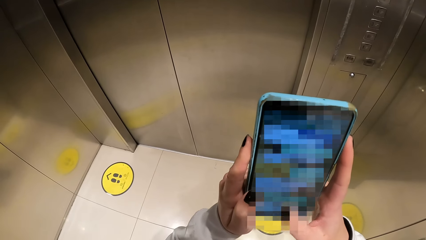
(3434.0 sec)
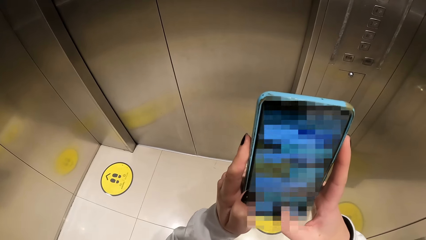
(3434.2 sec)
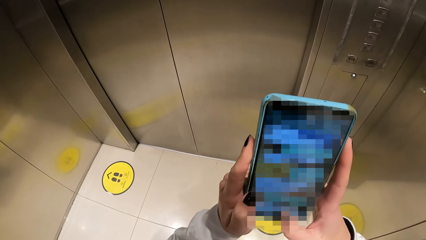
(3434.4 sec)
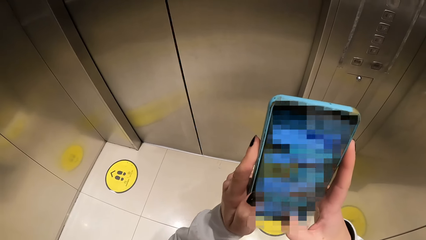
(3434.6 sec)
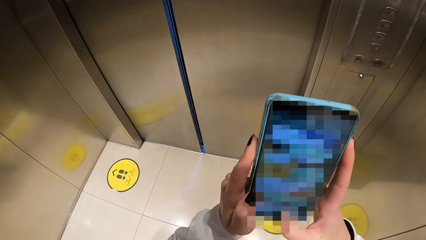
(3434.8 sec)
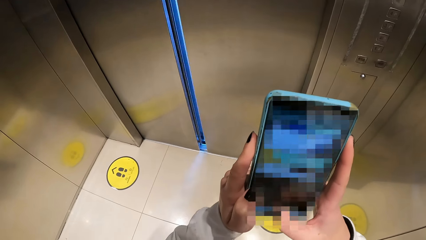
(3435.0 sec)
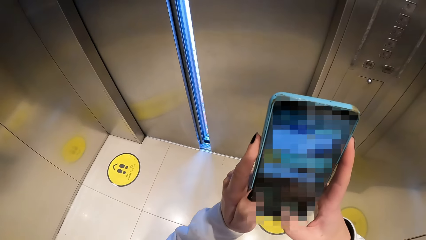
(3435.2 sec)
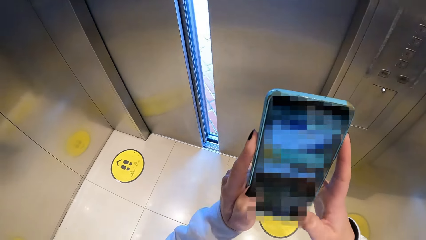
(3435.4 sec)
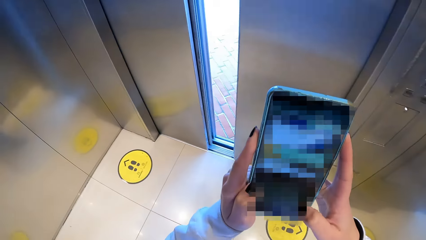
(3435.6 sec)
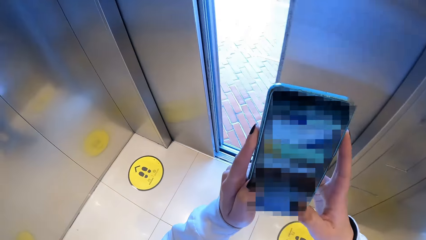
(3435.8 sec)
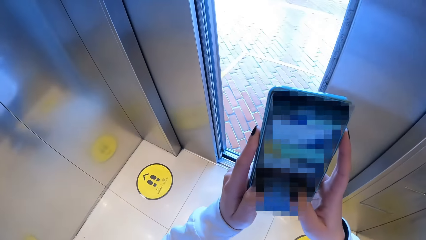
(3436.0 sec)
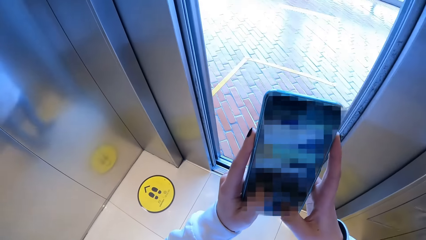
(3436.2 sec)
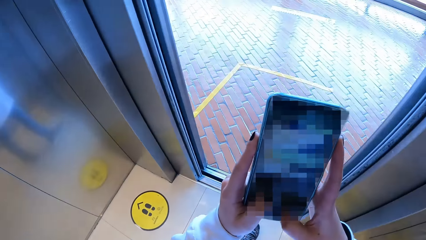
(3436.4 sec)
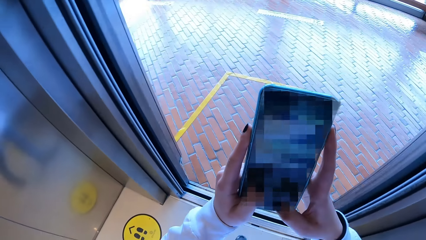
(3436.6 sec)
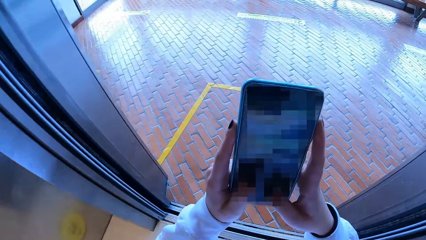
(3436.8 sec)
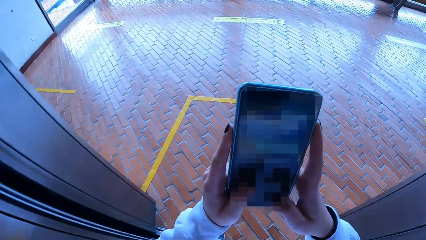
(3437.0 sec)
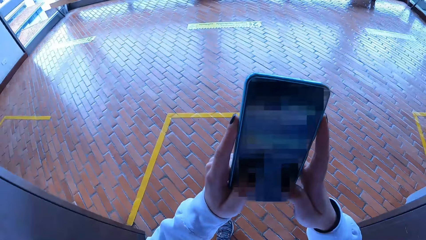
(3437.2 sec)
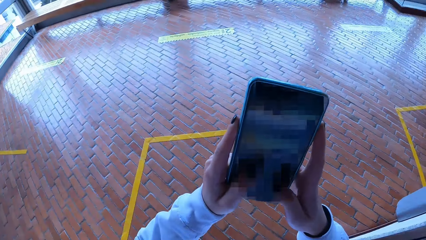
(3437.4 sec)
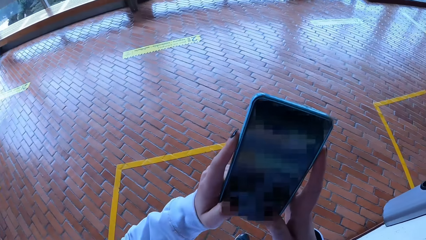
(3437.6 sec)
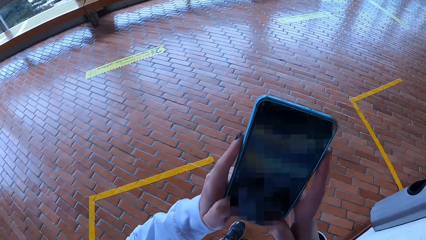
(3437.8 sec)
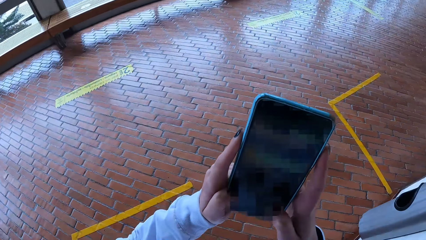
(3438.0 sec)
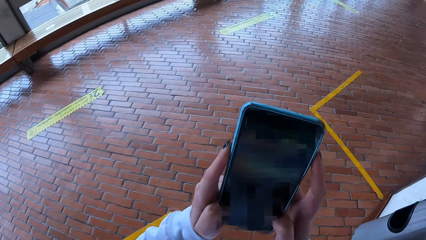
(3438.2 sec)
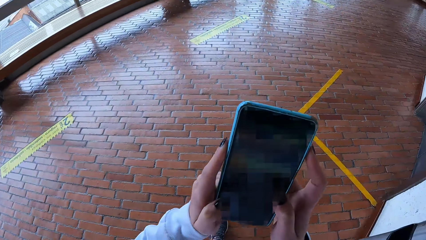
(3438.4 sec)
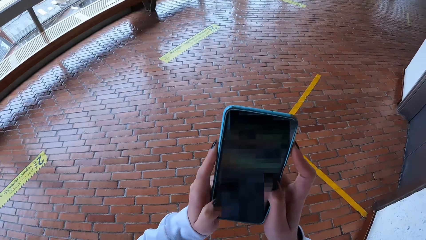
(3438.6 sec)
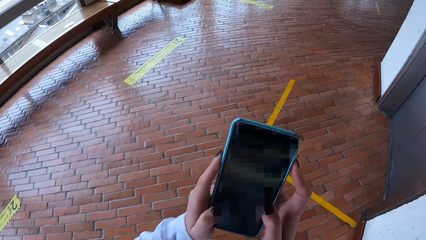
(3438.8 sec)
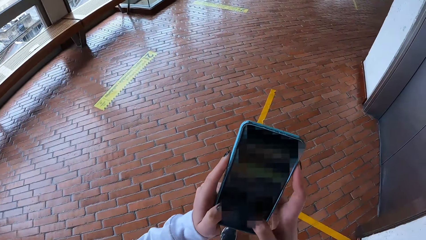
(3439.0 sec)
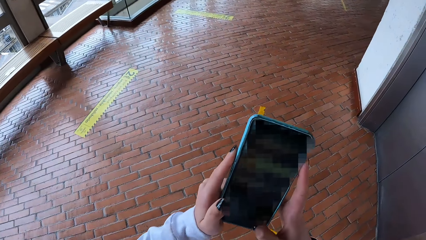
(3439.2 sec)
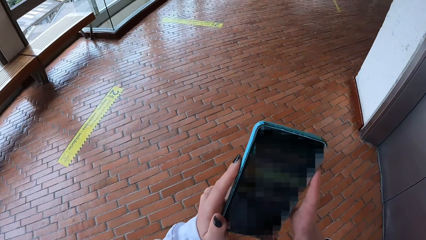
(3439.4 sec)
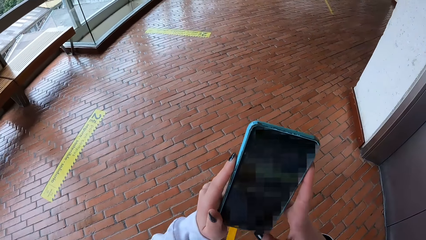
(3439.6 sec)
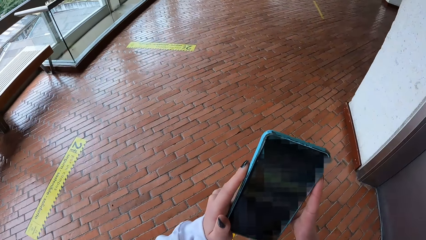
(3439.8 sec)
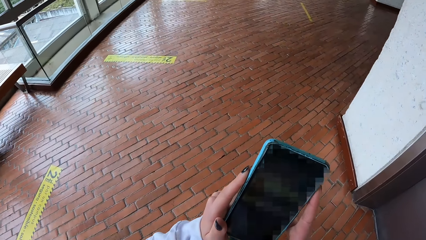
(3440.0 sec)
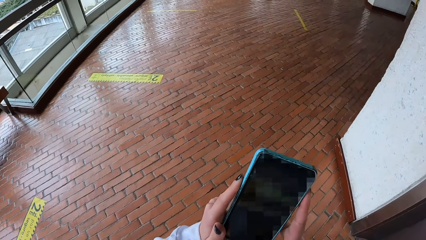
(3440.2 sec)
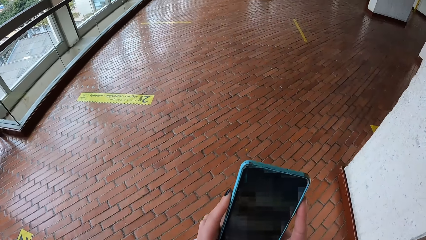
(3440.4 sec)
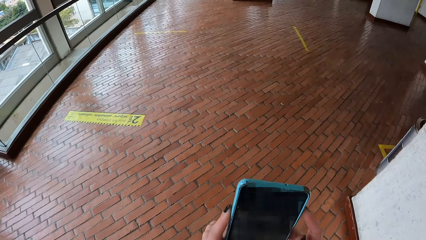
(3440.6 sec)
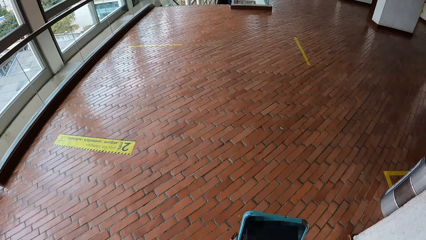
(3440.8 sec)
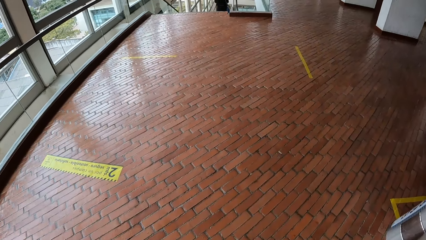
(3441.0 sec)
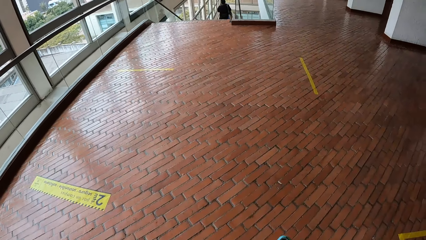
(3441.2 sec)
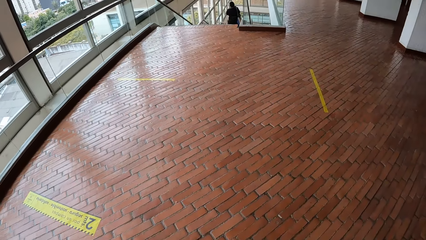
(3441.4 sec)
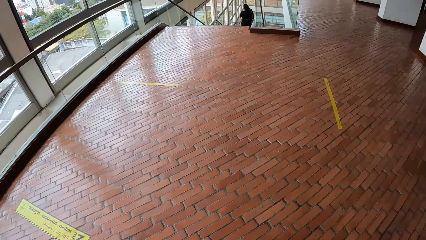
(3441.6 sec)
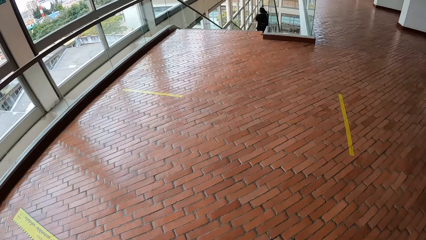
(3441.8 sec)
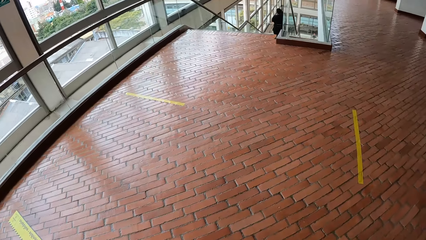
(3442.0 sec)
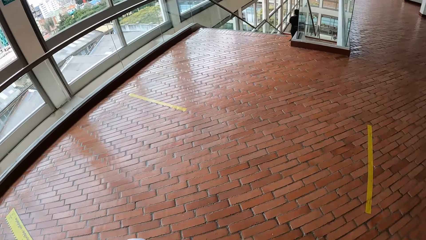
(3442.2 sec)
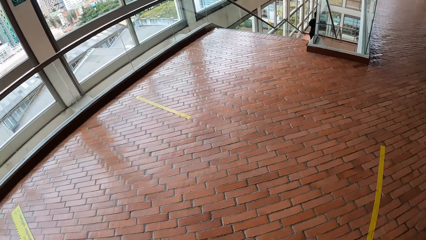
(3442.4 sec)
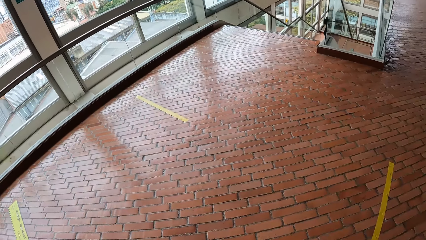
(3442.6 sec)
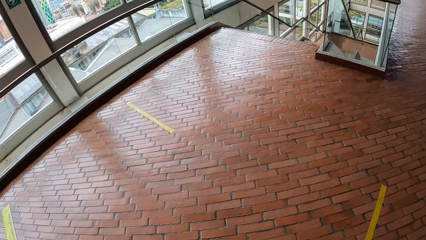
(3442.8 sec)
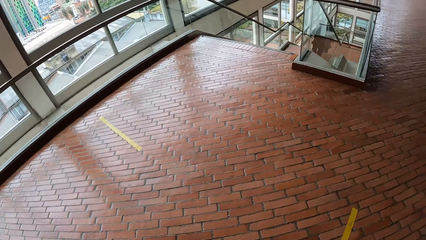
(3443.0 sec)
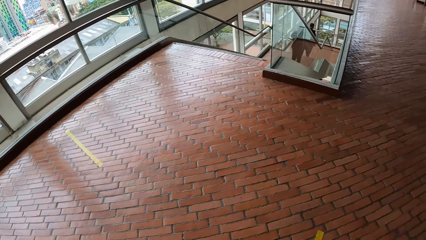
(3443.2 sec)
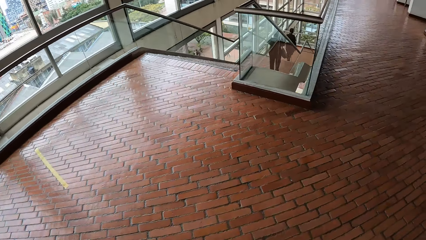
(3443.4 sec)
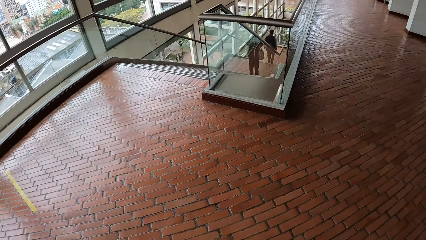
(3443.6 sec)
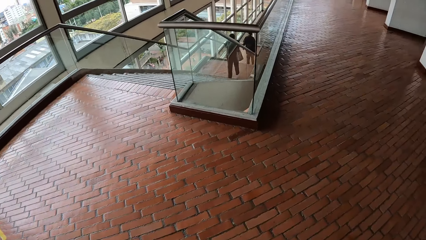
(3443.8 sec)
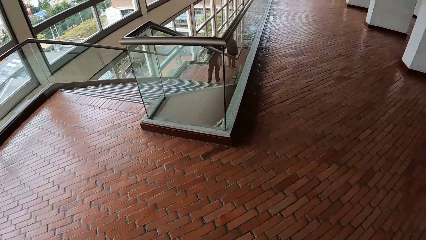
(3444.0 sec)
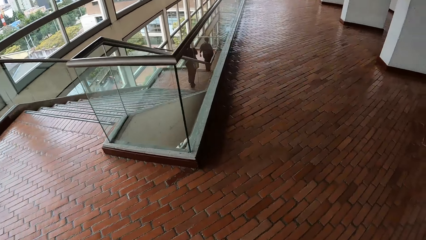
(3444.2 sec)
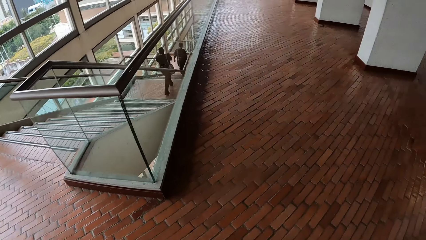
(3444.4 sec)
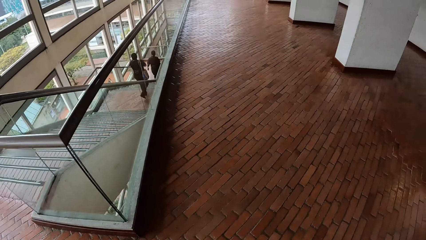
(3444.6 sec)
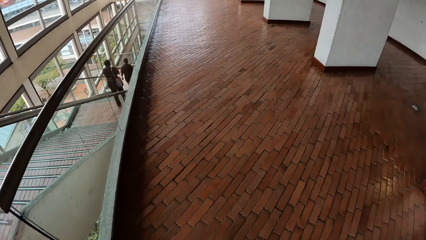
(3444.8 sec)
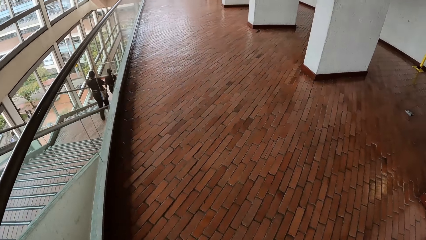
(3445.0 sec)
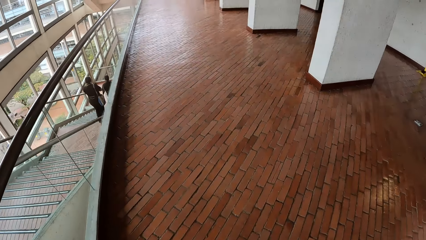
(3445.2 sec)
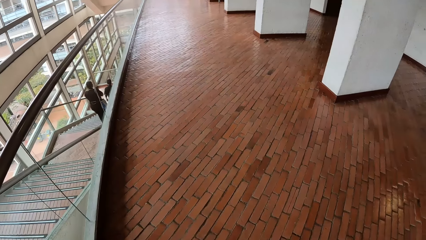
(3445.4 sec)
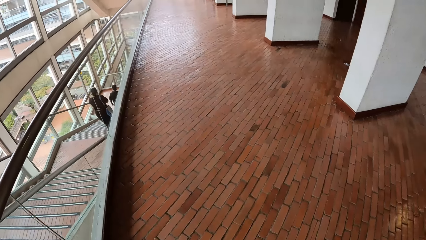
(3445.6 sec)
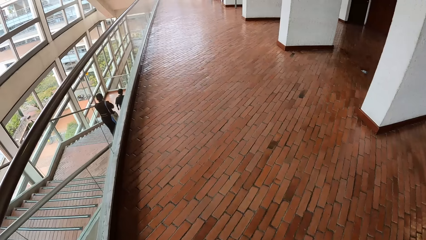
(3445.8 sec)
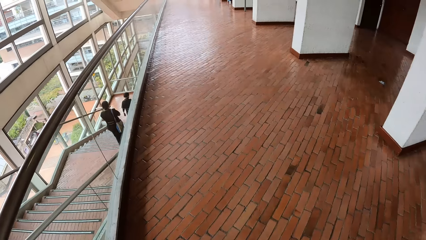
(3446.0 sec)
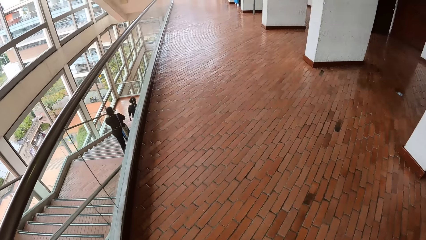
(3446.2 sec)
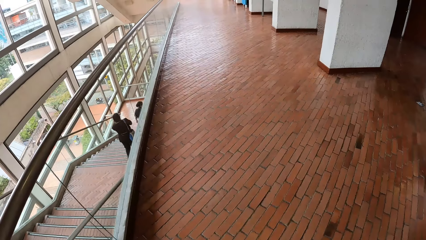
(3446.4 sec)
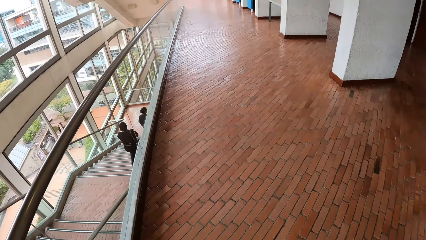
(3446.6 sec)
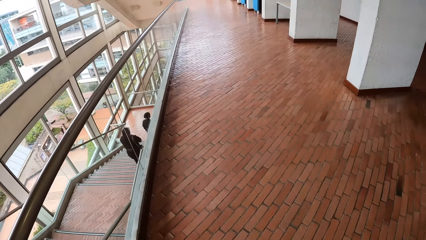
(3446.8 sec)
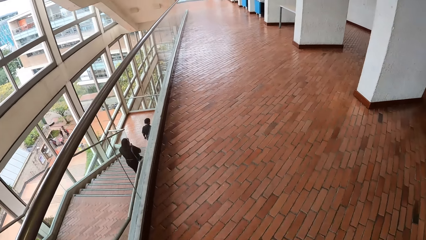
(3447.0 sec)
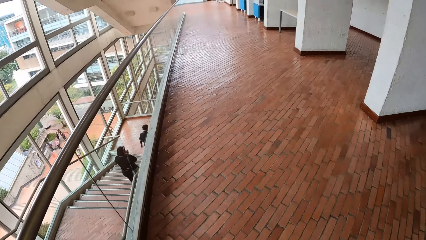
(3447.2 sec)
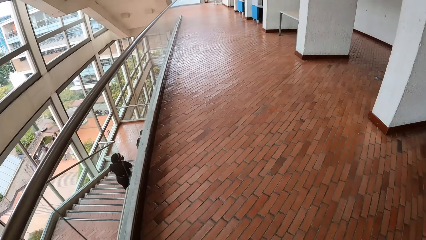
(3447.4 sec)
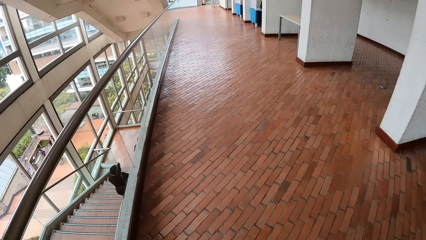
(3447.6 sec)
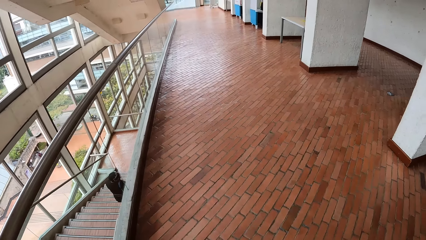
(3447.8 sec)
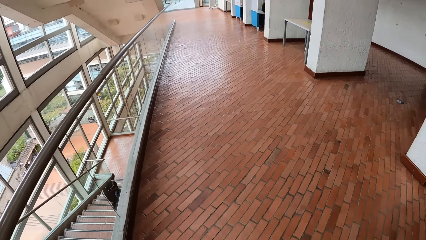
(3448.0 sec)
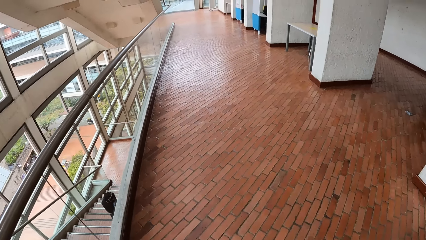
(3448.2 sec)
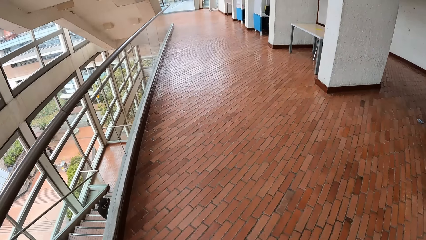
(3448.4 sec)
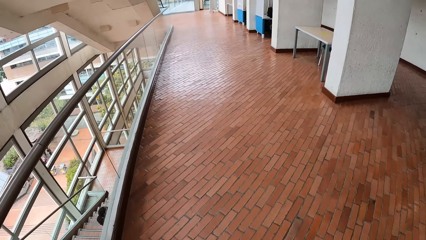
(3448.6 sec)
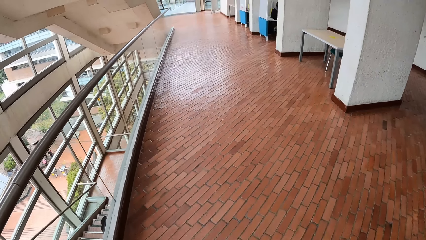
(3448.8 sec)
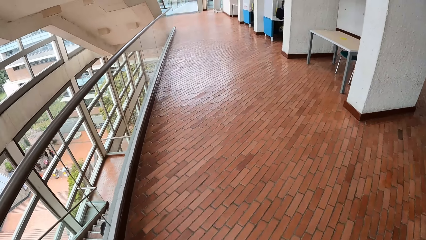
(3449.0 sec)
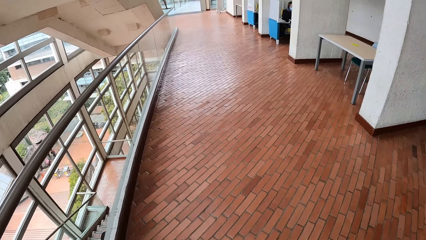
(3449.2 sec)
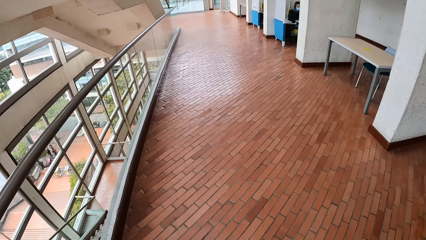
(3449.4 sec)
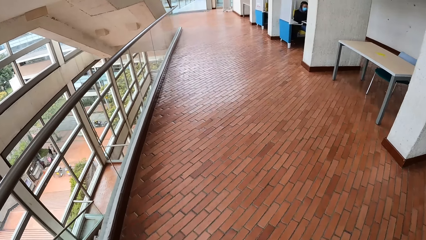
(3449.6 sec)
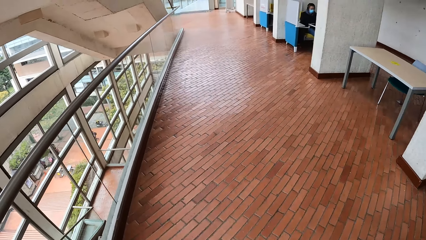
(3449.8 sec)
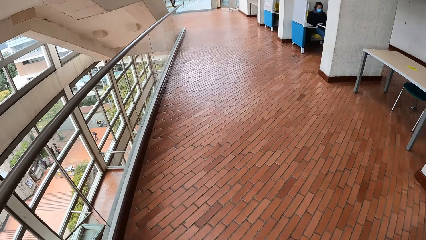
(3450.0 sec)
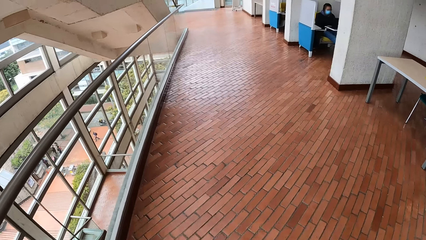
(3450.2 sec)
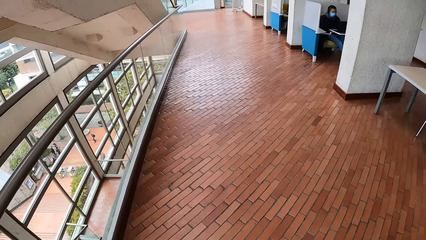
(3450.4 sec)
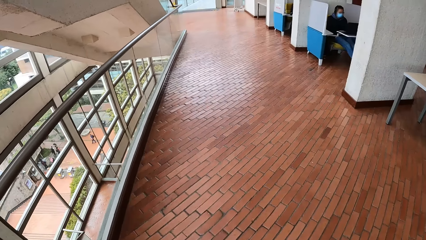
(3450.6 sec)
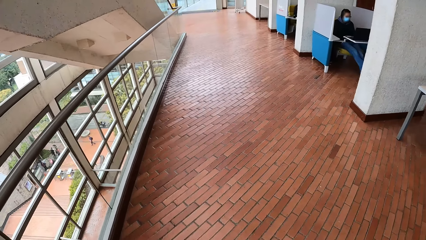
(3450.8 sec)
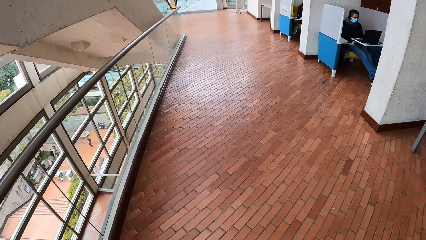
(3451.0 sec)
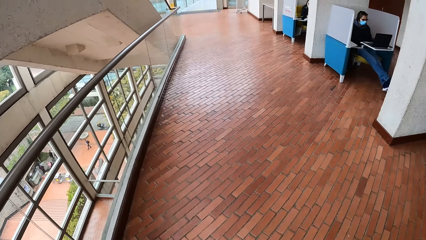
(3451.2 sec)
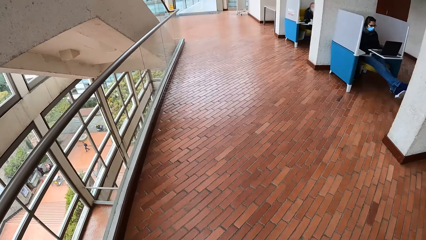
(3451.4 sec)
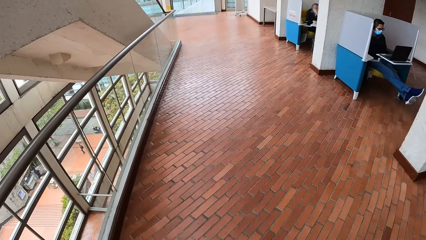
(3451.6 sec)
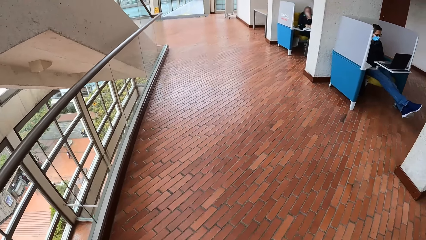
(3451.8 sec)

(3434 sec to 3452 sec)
The camera wearer walks out of the elevator. She walks on a walkway. She puts the phone in her pocket with her right hand. A woman operates a laptop on a table with both hands.
